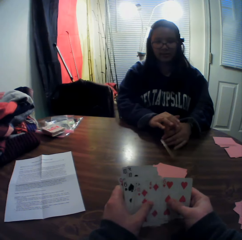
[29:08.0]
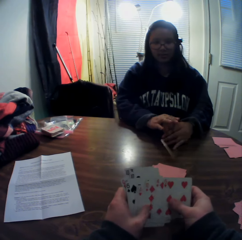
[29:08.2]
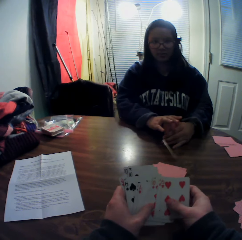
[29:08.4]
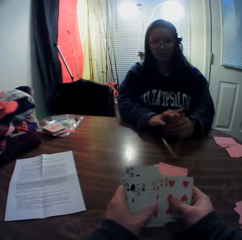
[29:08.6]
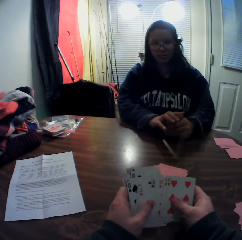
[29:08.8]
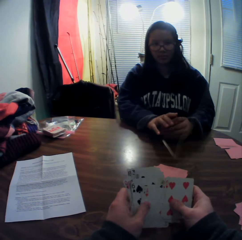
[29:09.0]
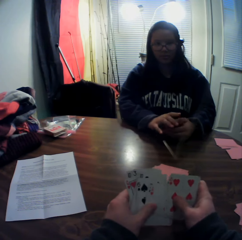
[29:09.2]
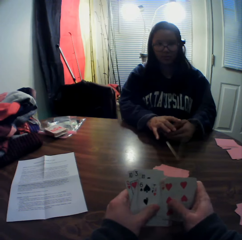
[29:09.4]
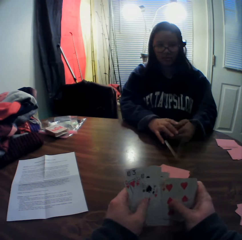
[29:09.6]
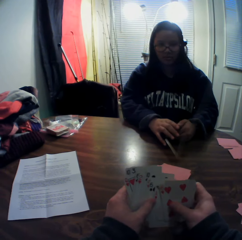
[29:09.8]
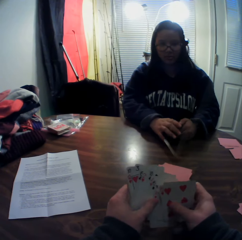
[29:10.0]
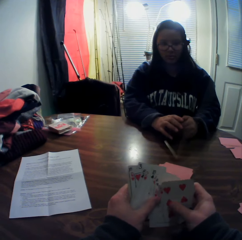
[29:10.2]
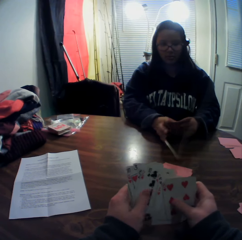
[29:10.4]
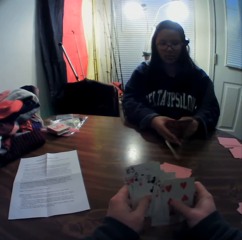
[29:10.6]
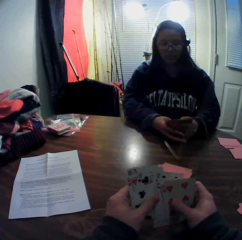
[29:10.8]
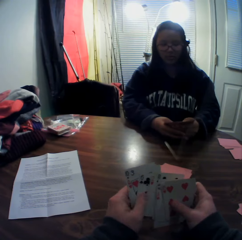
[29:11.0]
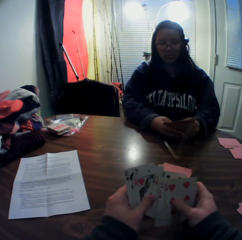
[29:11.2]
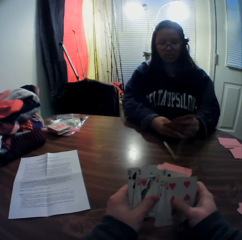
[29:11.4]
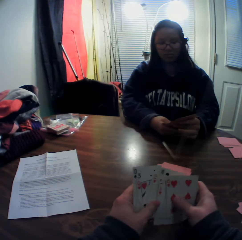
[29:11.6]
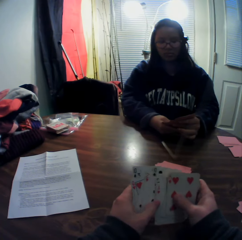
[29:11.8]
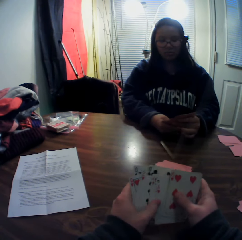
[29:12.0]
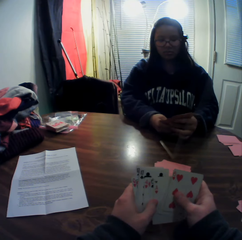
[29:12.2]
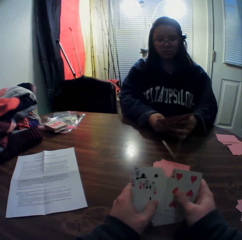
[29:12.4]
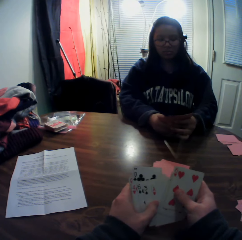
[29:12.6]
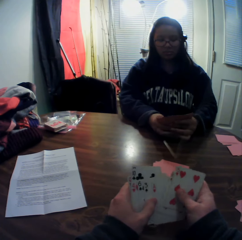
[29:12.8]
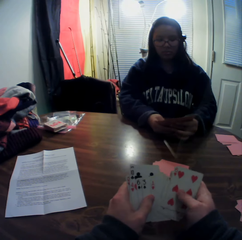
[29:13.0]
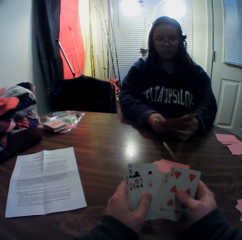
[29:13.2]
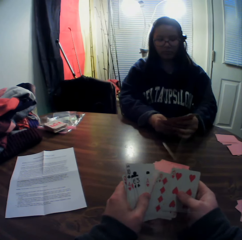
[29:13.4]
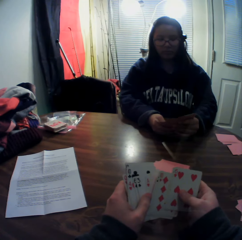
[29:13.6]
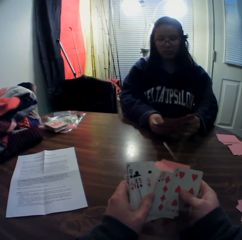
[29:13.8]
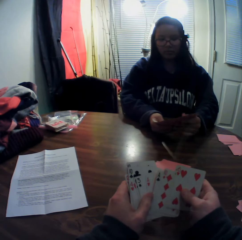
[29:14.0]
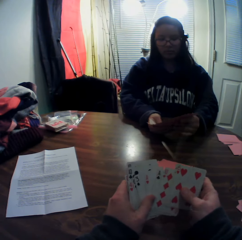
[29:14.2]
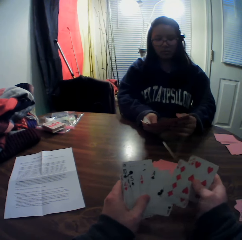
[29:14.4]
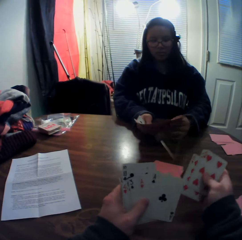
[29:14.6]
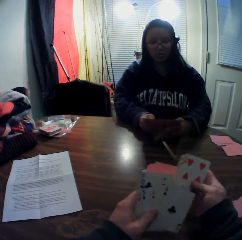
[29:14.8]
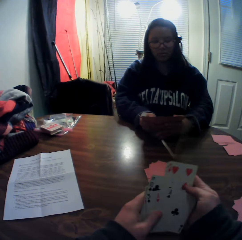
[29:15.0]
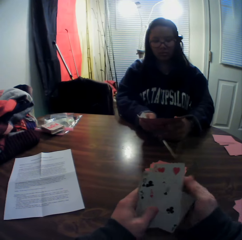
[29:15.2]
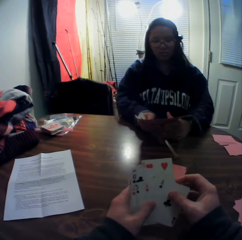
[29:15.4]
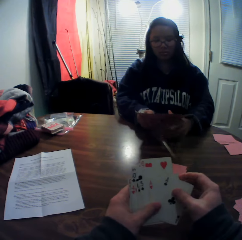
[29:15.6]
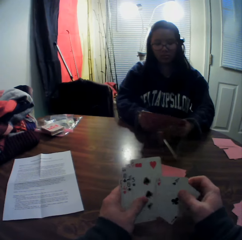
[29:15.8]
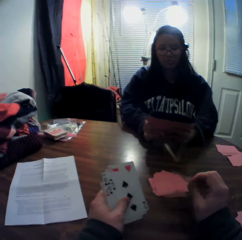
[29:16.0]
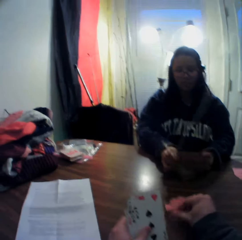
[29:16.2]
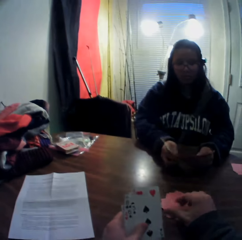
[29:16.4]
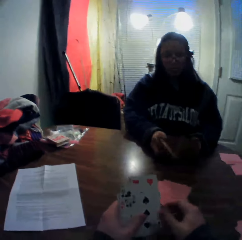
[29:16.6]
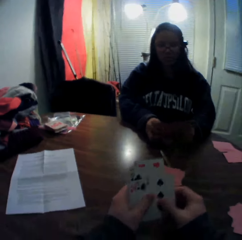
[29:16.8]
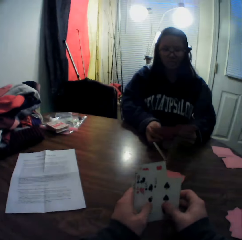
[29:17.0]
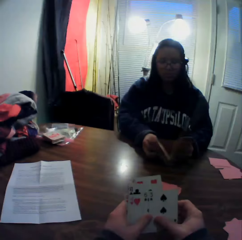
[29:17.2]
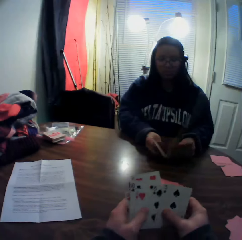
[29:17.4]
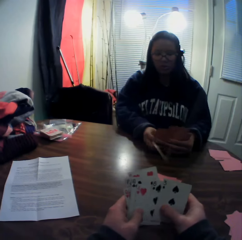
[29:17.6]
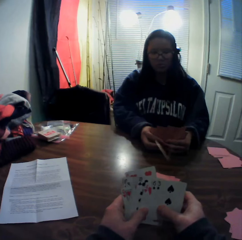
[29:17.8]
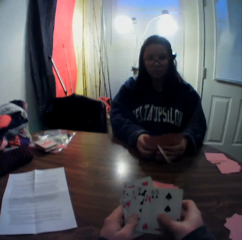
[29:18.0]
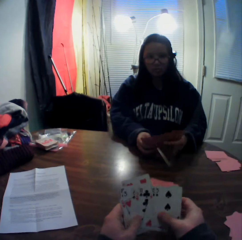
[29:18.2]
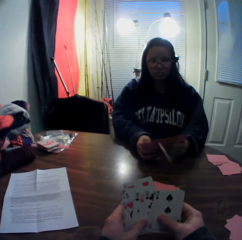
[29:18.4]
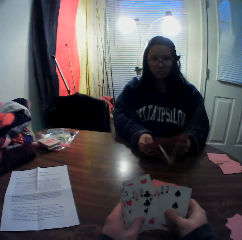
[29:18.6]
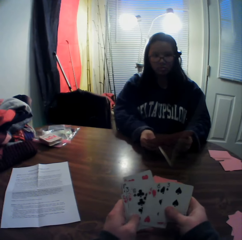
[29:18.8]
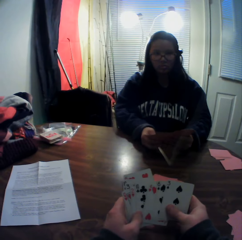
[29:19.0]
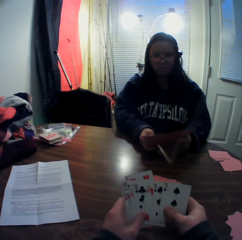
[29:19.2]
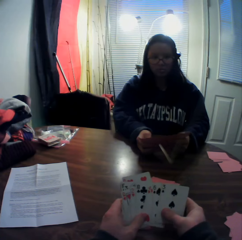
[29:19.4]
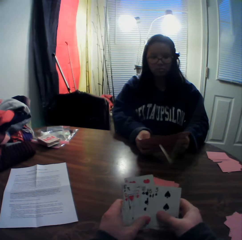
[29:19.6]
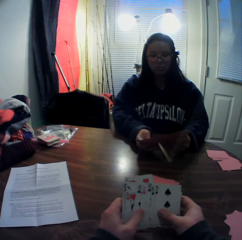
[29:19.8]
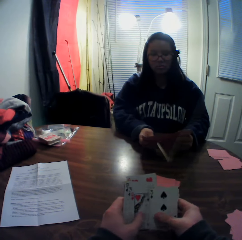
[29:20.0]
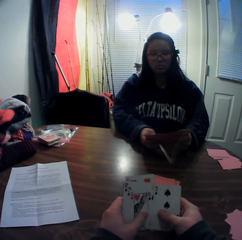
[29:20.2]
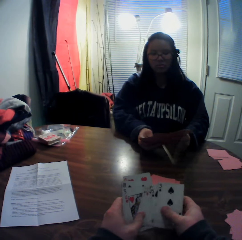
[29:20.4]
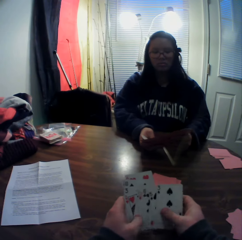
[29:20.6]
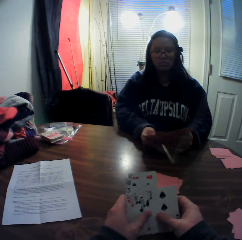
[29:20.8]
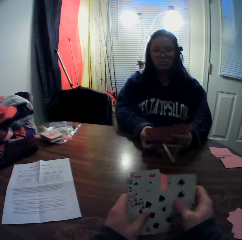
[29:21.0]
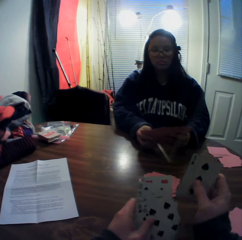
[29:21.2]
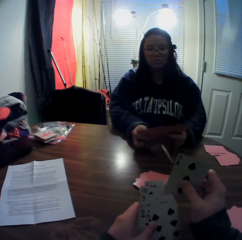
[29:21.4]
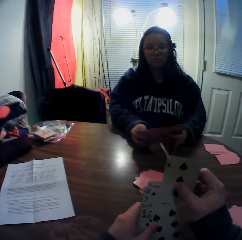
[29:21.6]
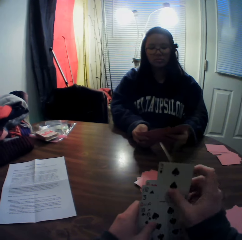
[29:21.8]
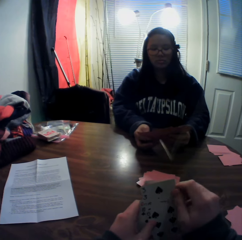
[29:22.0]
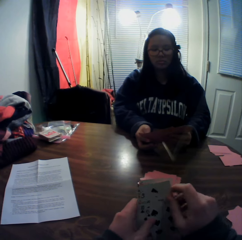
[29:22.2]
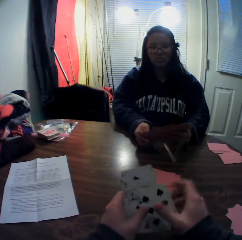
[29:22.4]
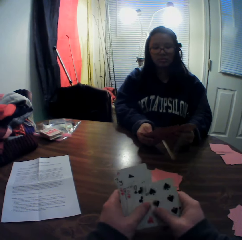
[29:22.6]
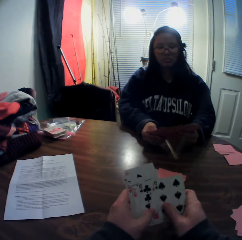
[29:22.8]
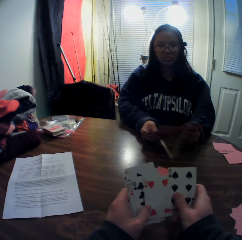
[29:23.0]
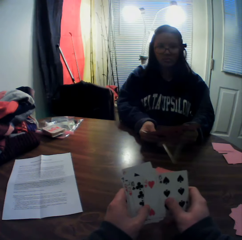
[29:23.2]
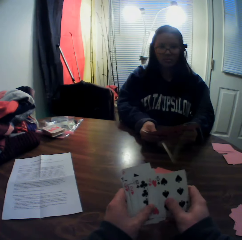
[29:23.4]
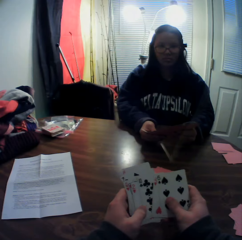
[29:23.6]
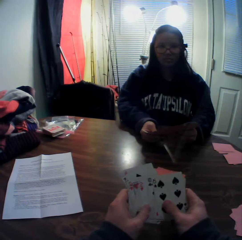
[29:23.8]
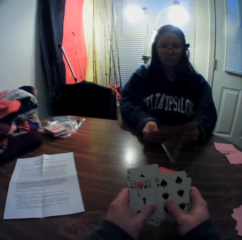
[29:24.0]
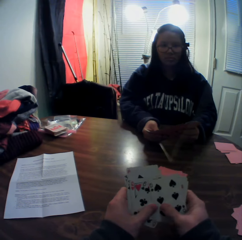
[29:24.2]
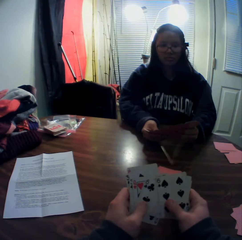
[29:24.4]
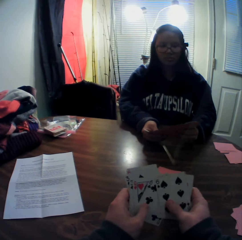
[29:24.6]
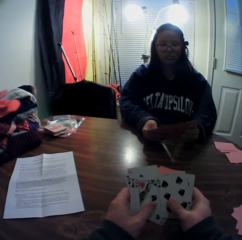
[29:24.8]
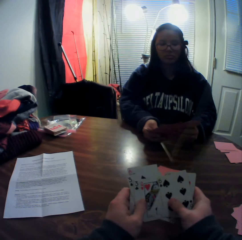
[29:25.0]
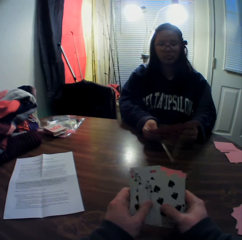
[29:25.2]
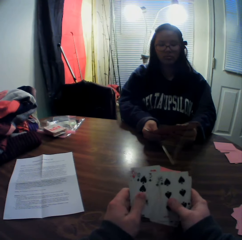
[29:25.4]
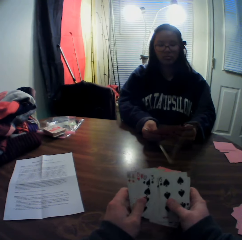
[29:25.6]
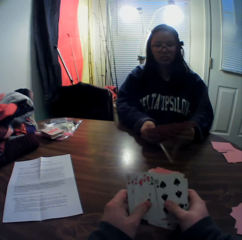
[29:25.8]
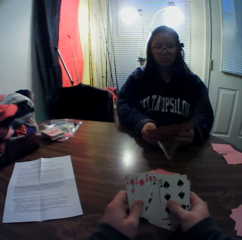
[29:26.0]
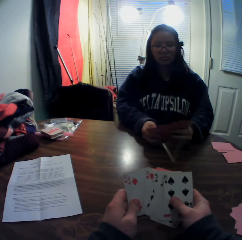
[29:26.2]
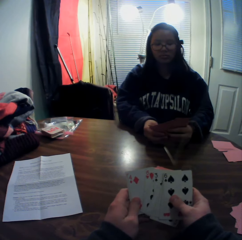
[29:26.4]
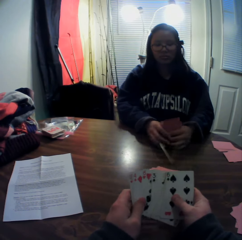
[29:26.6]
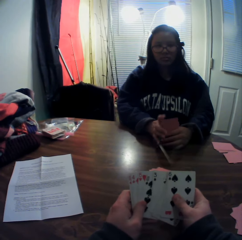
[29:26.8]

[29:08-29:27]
A woman hits the playing cards against the table. The woman moves playing cards on her hand. The woman flips through the stack of cards in her hands. The camera wearer picks cards from the stack of cards in his hands with his right hand. He places the cards onto the table. He flips through the stack of cards in his hands. He picks a playing card from his hand. He inserts the playing card in the other playing cards. He moves playing cards on his hands.

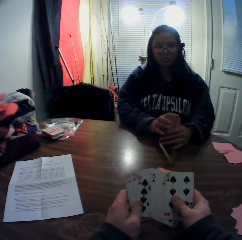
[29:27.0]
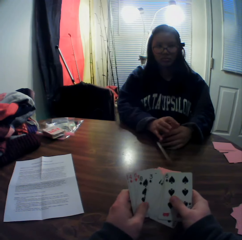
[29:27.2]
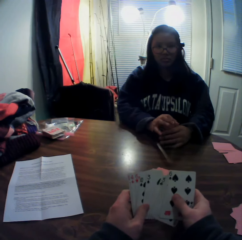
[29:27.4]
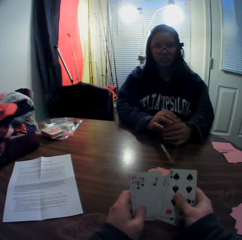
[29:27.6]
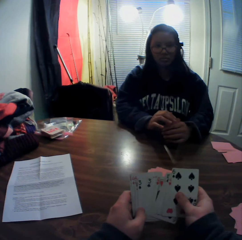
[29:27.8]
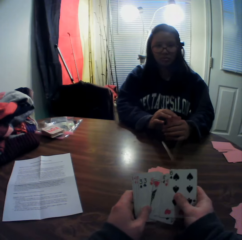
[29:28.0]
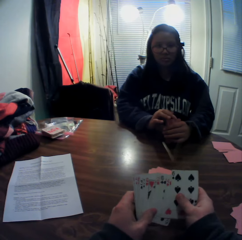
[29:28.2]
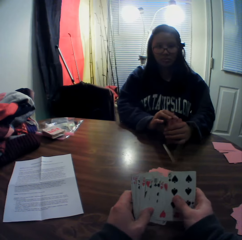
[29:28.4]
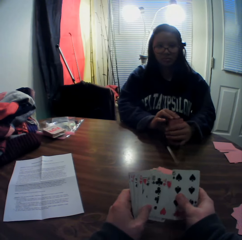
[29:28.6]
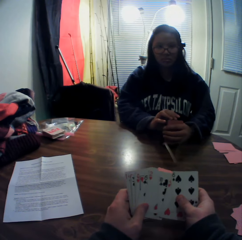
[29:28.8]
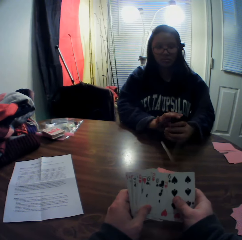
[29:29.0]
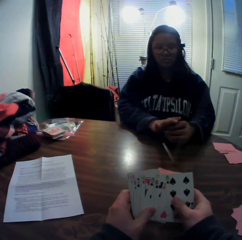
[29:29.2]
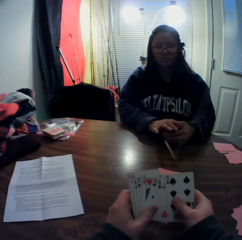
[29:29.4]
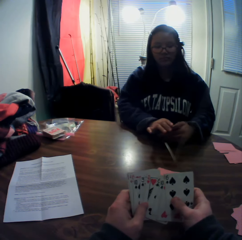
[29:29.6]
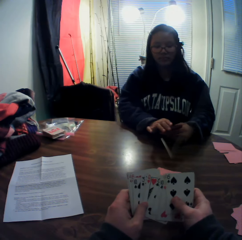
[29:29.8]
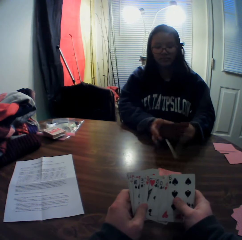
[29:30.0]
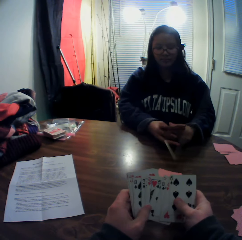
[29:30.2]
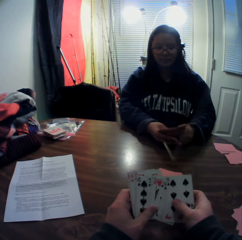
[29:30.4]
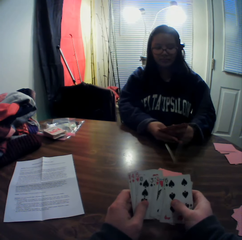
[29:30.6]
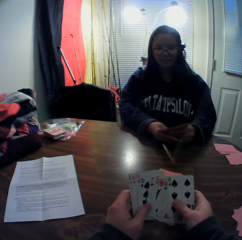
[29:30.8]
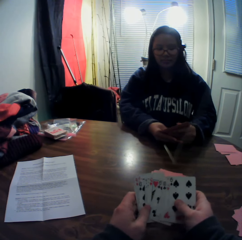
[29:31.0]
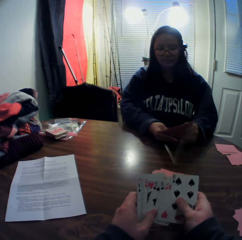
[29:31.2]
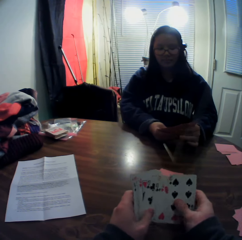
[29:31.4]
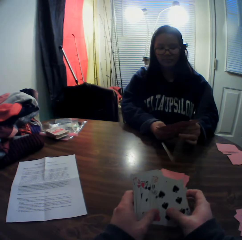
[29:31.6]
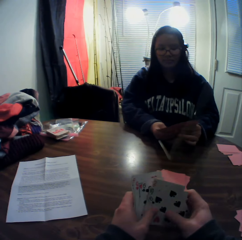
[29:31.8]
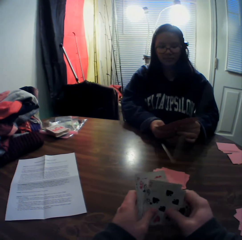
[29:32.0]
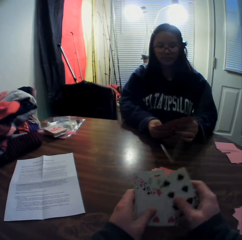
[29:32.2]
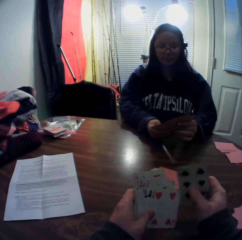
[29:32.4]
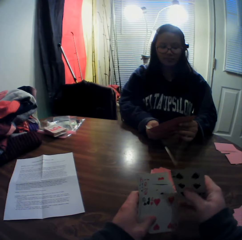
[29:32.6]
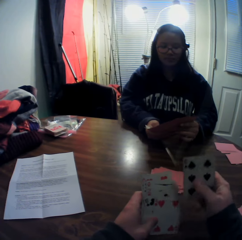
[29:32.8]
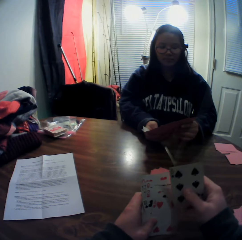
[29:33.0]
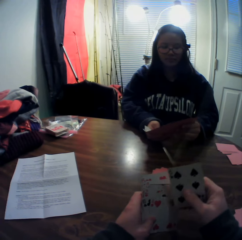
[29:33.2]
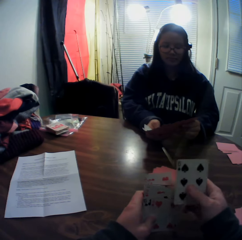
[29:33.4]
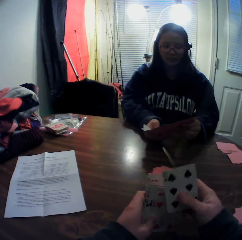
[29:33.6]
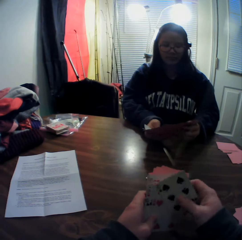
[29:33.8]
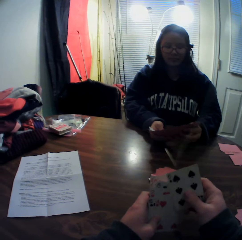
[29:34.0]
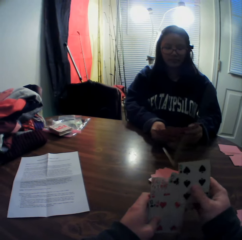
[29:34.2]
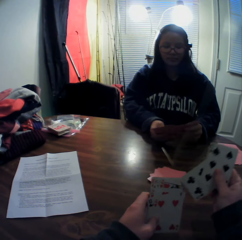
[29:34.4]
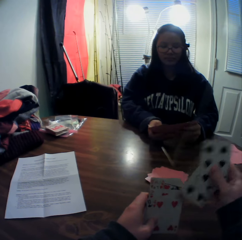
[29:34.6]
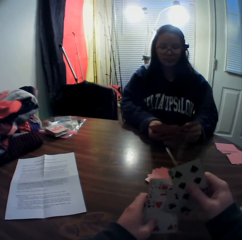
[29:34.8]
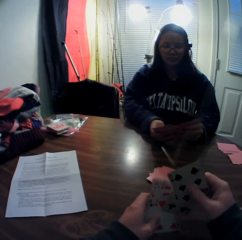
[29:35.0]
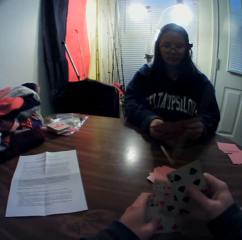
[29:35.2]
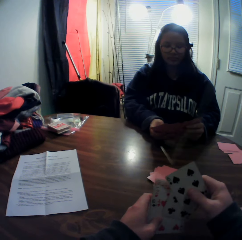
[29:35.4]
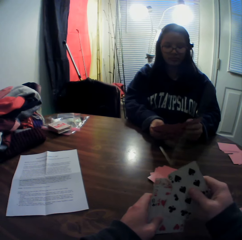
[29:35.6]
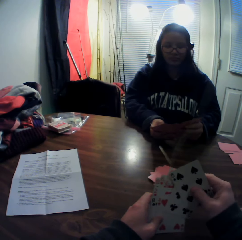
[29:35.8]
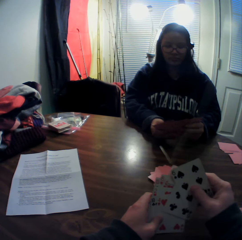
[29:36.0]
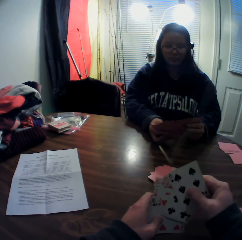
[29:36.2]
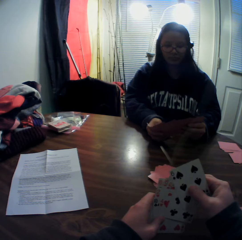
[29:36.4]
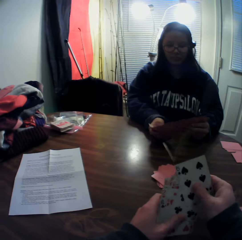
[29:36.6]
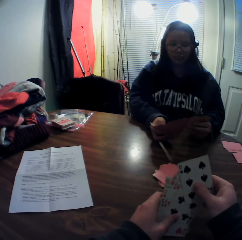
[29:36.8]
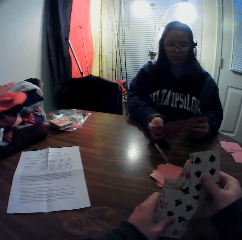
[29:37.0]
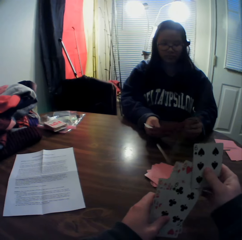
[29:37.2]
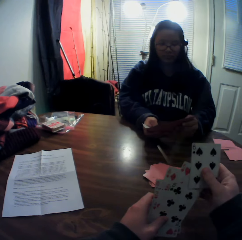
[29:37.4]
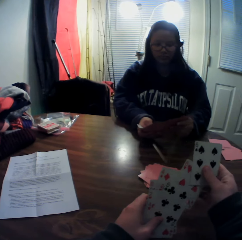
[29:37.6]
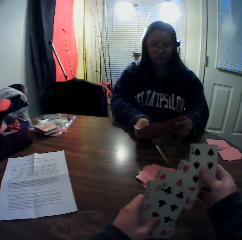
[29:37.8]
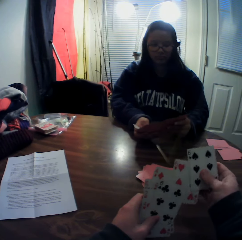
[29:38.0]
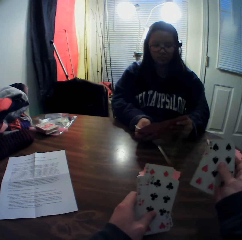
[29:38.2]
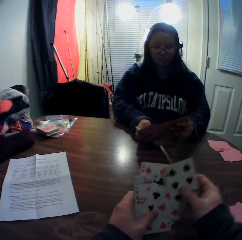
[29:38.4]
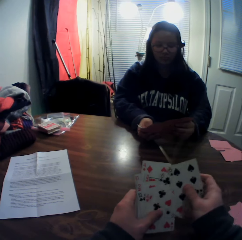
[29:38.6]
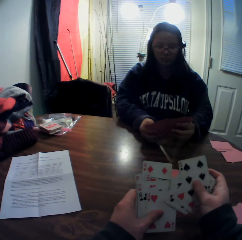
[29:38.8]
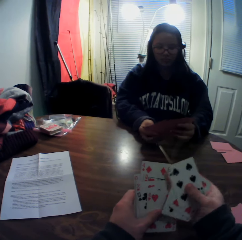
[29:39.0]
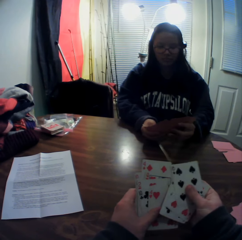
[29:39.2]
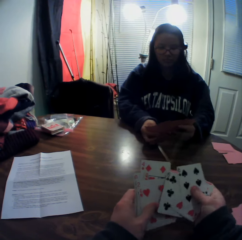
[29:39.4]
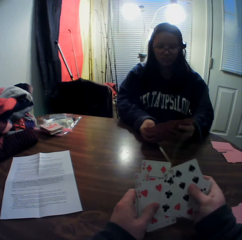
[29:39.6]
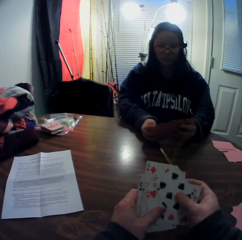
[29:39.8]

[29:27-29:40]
The camera wearer picks cards from the stack of cards in his hands with his right hand.
